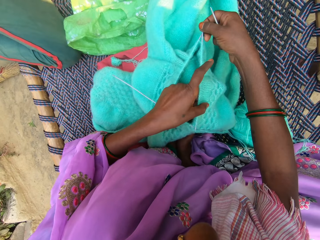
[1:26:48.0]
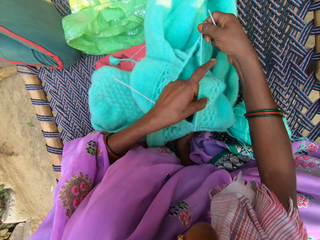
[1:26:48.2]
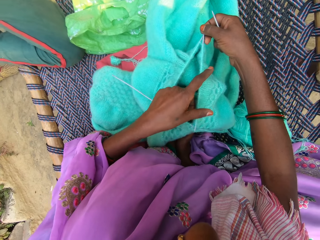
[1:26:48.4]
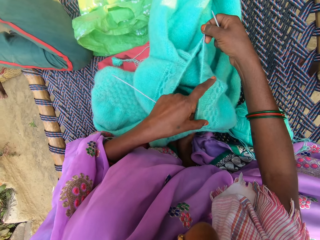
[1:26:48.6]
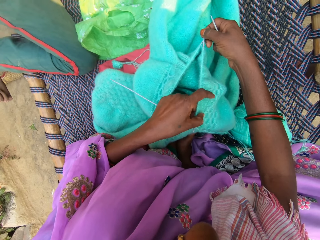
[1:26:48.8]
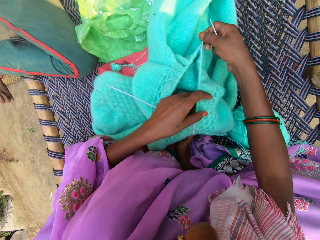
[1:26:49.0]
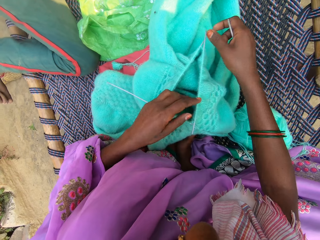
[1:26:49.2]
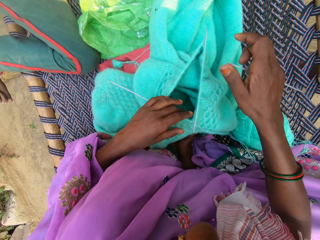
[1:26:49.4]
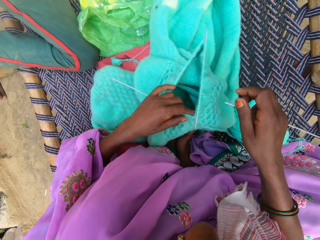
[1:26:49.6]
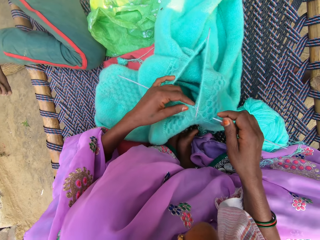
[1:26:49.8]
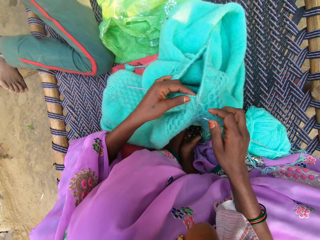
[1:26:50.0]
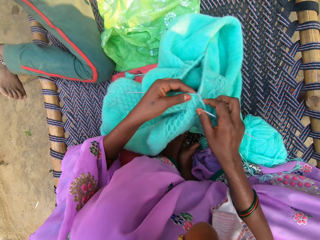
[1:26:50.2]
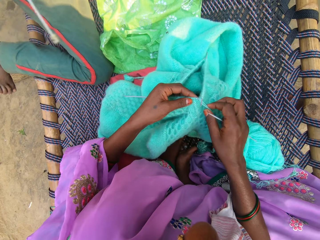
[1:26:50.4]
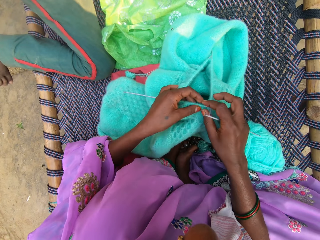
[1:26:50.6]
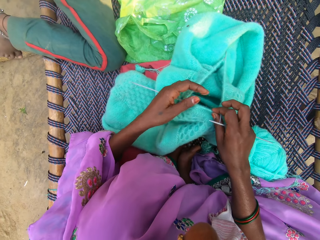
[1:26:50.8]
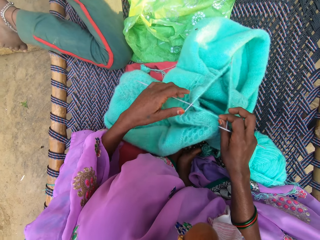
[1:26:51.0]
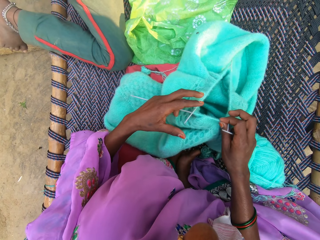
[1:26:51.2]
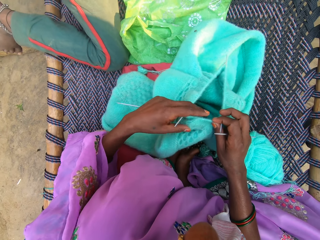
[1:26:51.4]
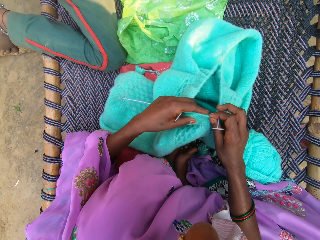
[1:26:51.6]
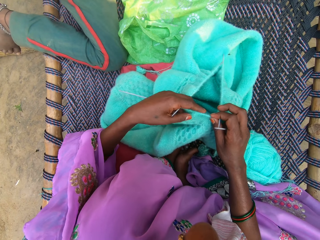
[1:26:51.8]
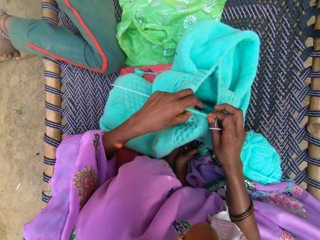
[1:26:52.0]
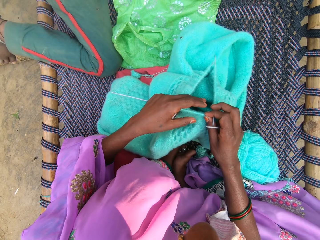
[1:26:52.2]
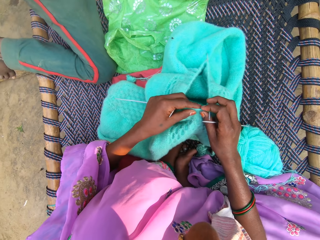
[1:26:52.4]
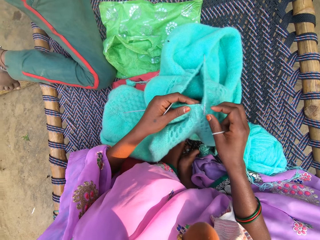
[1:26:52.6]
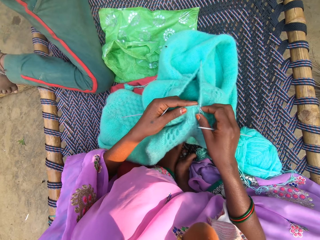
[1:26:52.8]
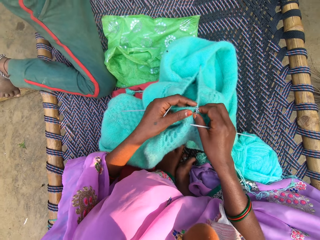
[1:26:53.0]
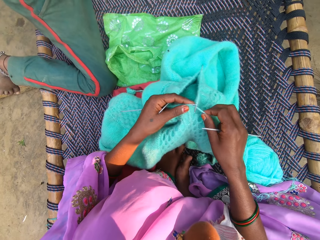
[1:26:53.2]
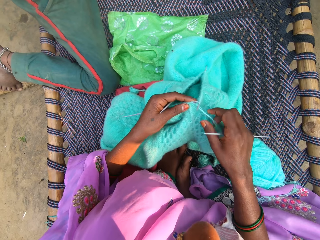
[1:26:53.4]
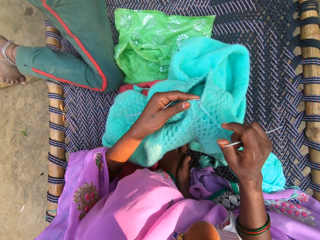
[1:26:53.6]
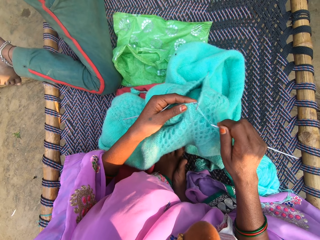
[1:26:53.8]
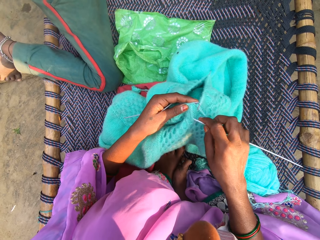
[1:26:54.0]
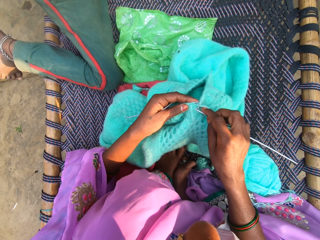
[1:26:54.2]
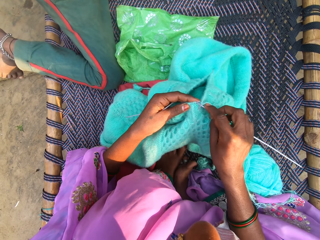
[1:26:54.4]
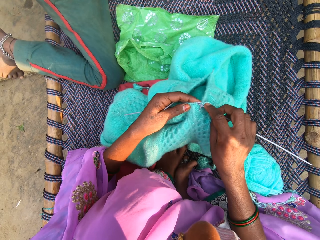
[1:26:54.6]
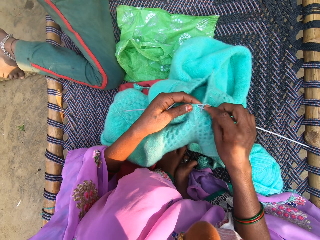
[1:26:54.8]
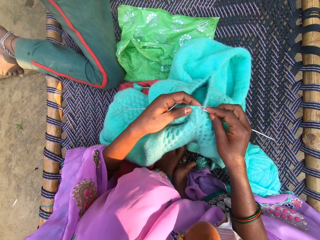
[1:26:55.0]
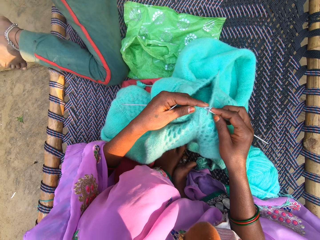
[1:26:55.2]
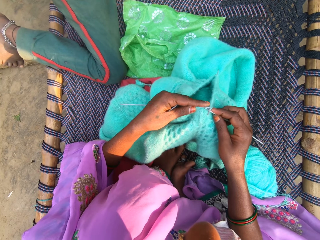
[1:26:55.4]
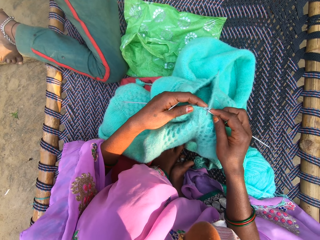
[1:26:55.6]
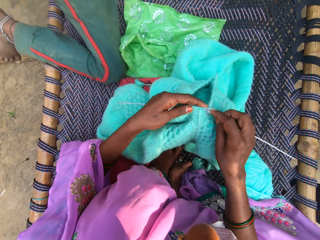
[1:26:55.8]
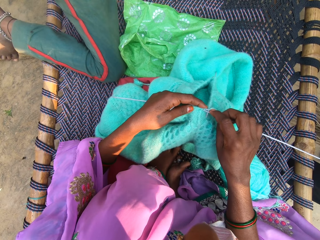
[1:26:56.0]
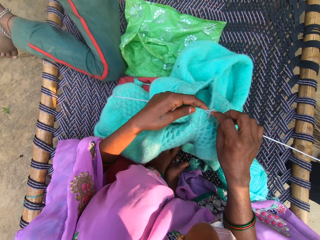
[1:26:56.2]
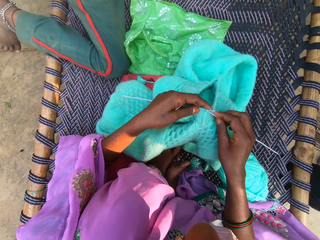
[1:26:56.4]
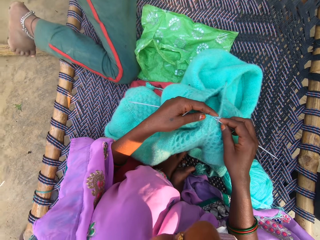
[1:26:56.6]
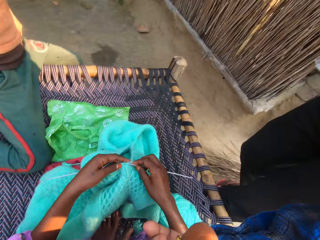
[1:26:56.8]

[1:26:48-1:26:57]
A man talks to the camera wearer. The camera wearer shifts the knitted fabric into the needle. She removes her right hand from the edges of the needles. She removes her left hand from the knitted fabric. She moves her right hand towards her. She touches the knitted fabric with her left hand. She picks up the powder blue thread from the knitted fabric. She drops the powder blue thread. She presses on the yarn with her hand. She touches the knitted fabric with her right hand. She holds one of the needles with her hand. She moves her left hand backwards. She holds another needle with her hand. She adjusts the knitted fabric with her left hand into the needle. She stares at the crocheted yarn. She picks up the powder blue thread from the knitted fabric. She holds the yarn with her right hand. She drops the powder blue thread on the knitted fabric. She talks to the man. She attempts to put the needle into the thread. She pulls on the crocheted yarn with the crocheting needle.

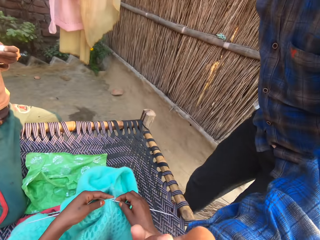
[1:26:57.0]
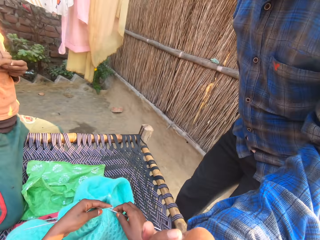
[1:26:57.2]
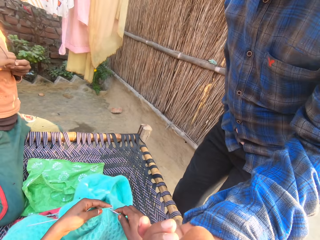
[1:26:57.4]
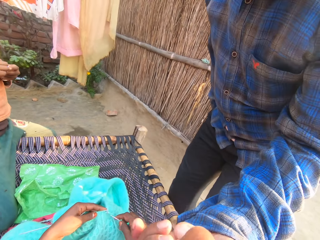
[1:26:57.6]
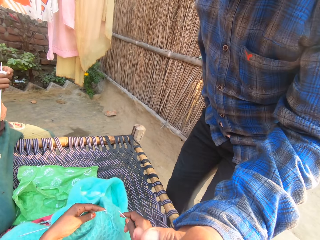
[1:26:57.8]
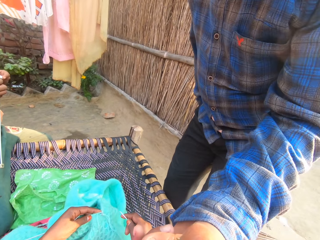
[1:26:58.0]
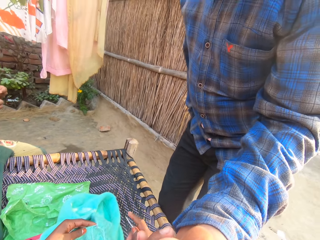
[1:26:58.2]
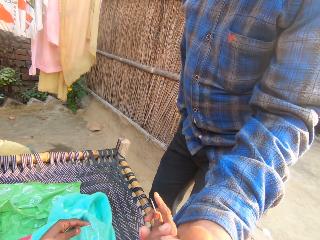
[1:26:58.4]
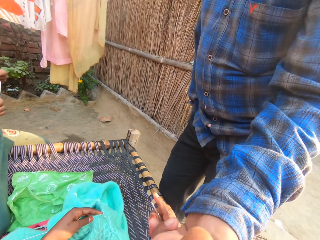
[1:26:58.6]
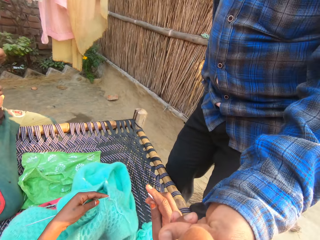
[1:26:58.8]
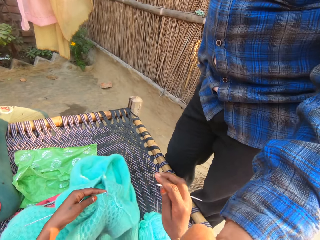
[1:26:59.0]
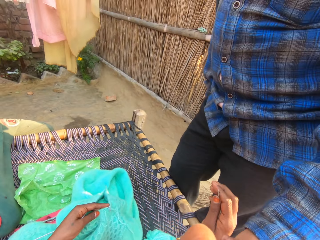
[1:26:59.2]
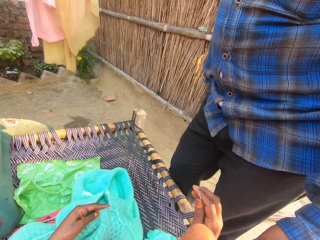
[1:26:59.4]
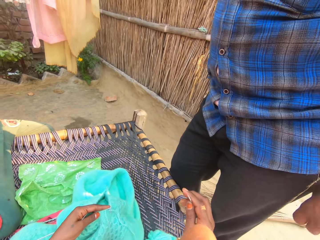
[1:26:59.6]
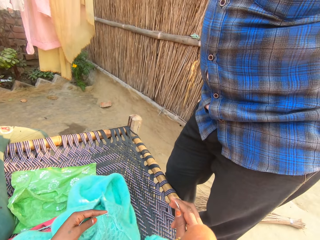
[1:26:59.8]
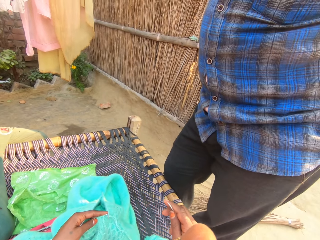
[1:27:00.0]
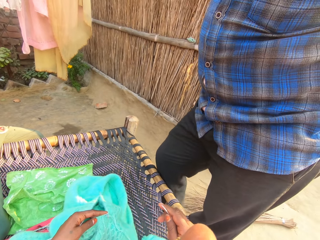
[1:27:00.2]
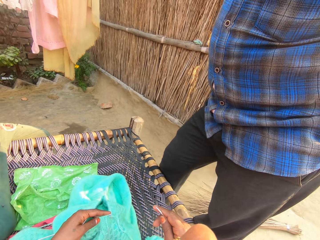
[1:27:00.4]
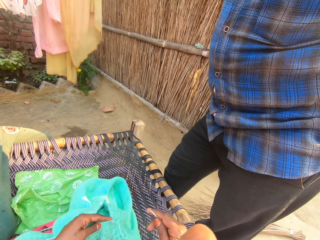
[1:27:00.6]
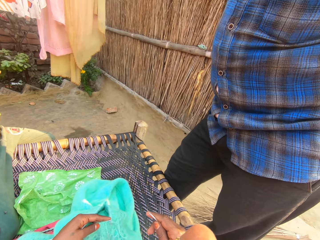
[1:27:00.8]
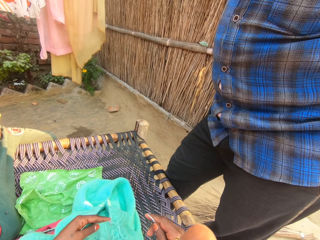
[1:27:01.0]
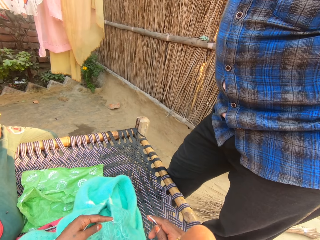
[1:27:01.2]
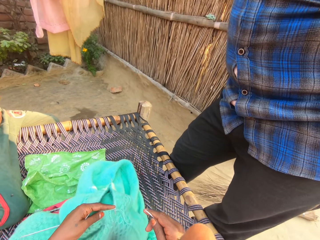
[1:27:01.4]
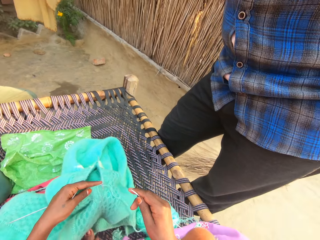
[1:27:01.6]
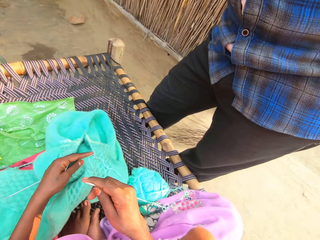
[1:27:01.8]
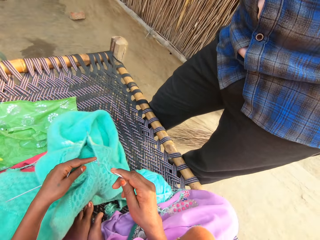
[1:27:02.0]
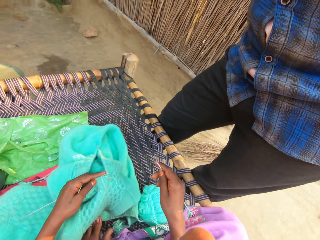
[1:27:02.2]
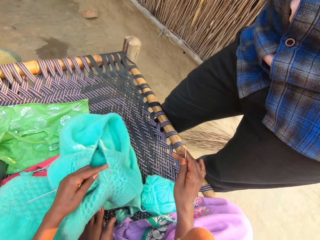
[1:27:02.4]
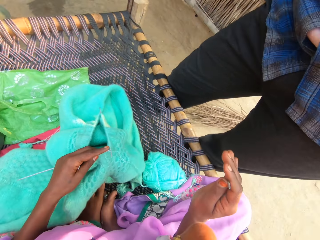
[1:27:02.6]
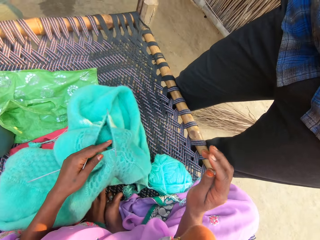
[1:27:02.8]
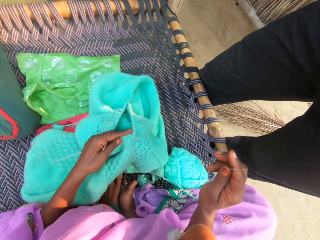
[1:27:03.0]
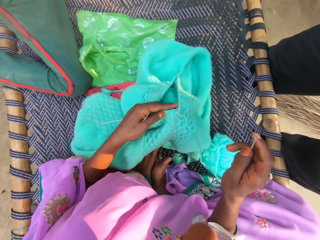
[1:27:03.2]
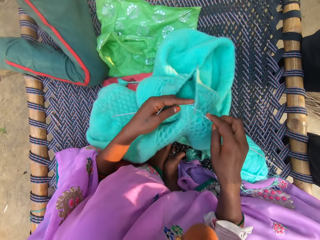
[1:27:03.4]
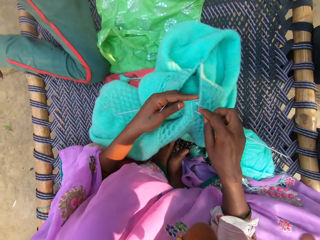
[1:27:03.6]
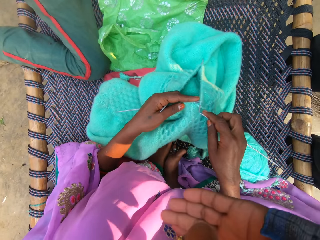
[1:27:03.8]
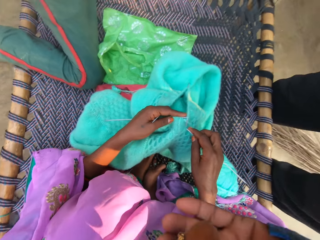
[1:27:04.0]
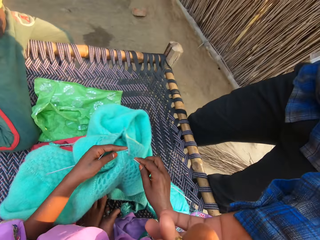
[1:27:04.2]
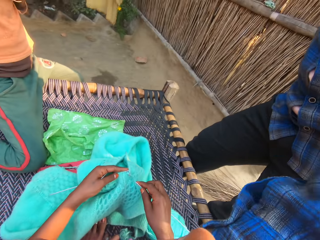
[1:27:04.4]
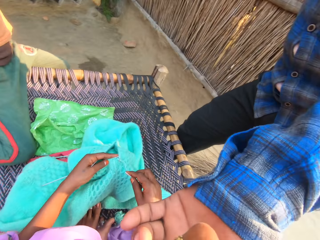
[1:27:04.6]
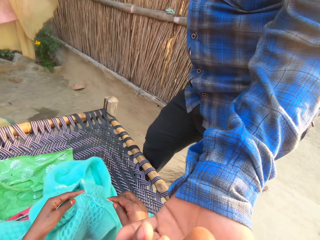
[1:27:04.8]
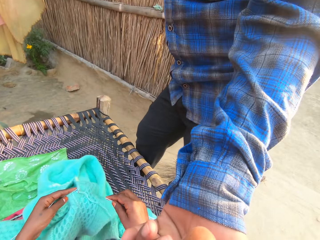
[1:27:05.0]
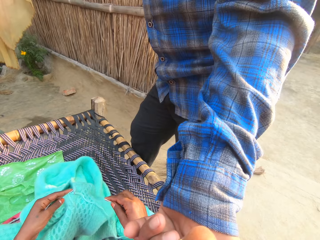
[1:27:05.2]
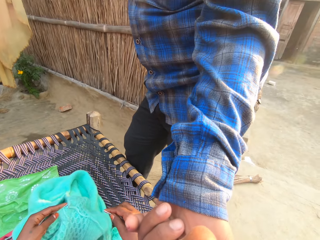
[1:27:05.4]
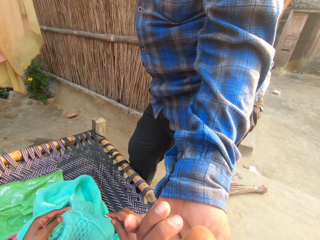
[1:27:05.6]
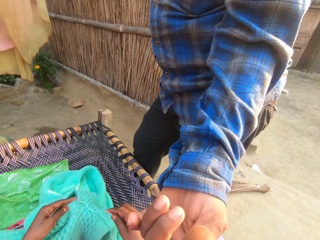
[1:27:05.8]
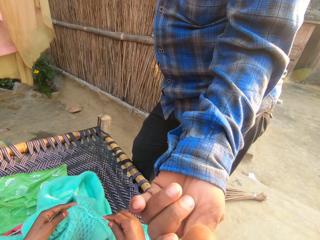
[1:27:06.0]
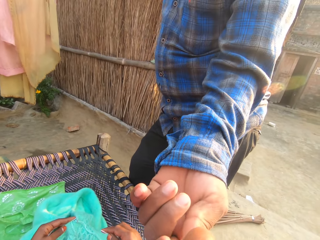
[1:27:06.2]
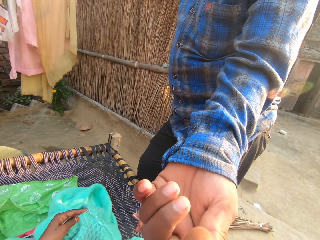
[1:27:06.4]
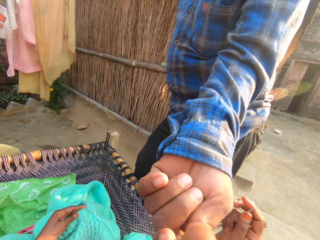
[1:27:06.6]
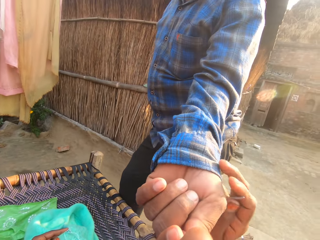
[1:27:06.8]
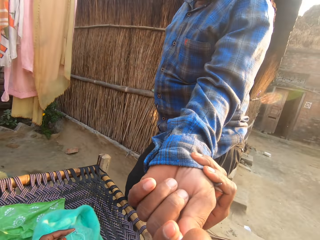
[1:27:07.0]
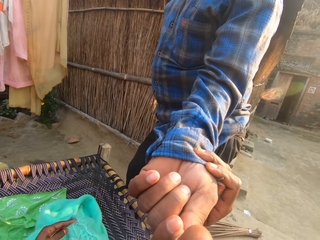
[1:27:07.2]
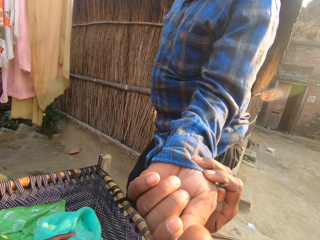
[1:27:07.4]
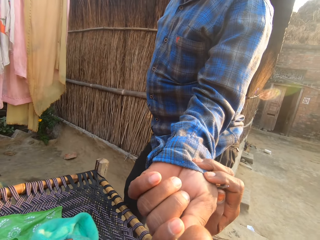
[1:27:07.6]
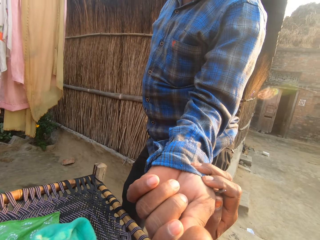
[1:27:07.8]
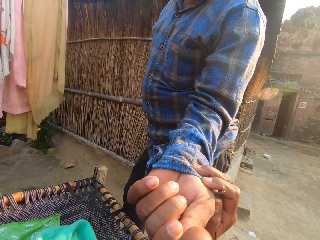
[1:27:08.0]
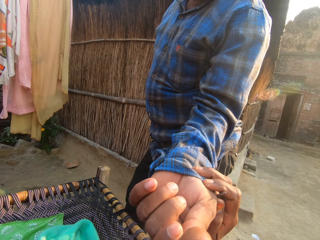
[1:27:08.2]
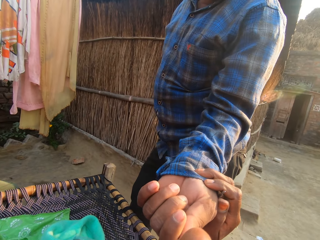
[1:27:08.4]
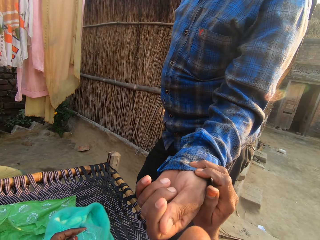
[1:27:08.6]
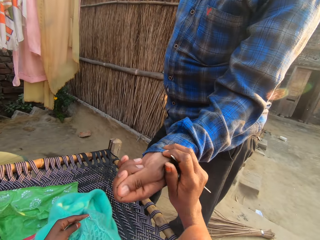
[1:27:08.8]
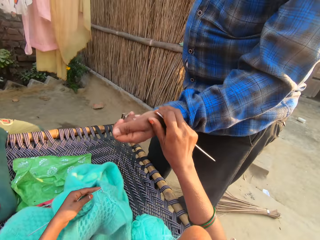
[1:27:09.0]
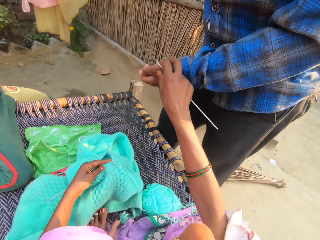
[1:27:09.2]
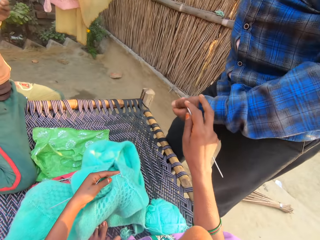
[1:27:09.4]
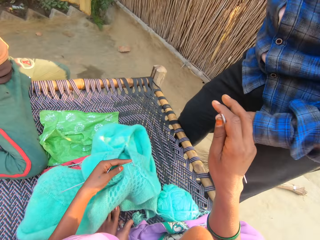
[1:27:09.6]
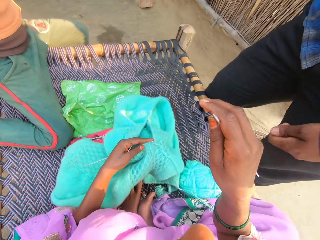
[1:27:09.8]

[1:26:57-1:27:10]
The camera wearer turns to a man. She looks at the man. She removes the needle from the thread. The man puts his left hand towards the camera wearer's face. The camera wearer talks to the man. The man removes his left hand from the camera wearer's face. The man folds his hands backwards. The camera wearer looks at the man and talks to the man. The man puts his left hand towards the camera wearer's face. The camera wearer looks at the man and talks to the man. She raises her hand and places her hand on the man's hand. She talks to the man. She puts the man's hand away from her face. The man lets go of the camera wearer's face. The camera wearer talks to the man.
